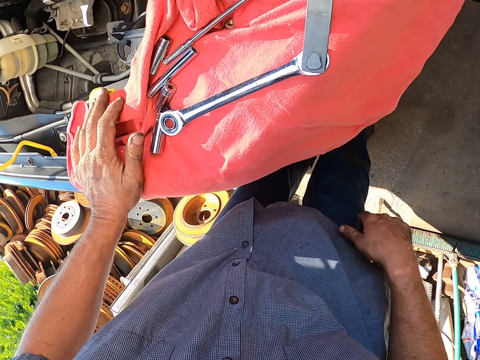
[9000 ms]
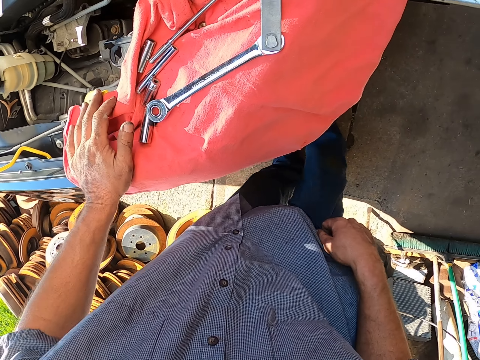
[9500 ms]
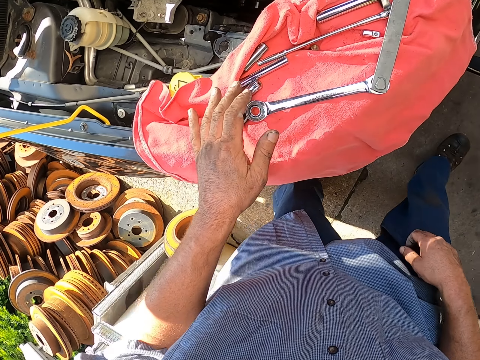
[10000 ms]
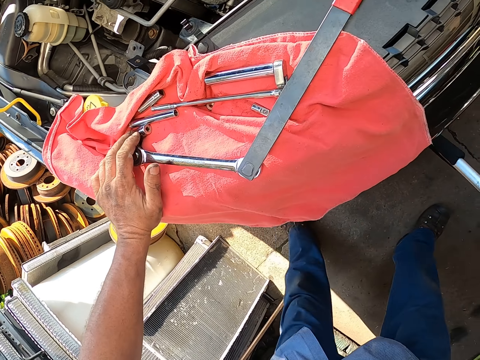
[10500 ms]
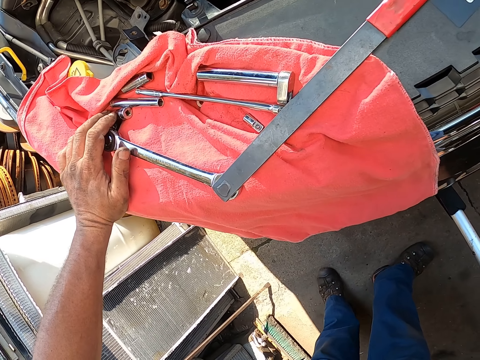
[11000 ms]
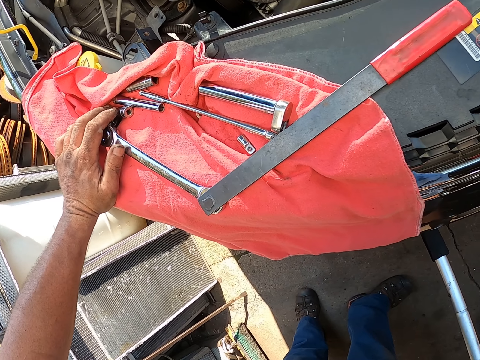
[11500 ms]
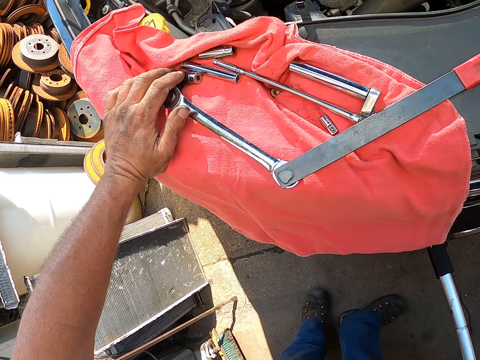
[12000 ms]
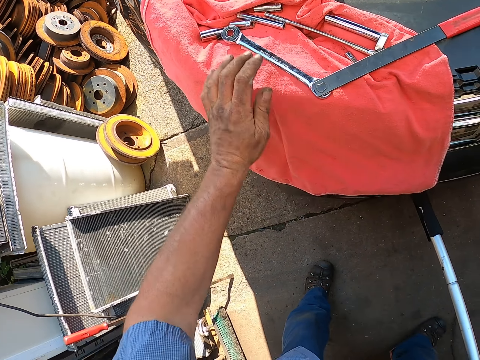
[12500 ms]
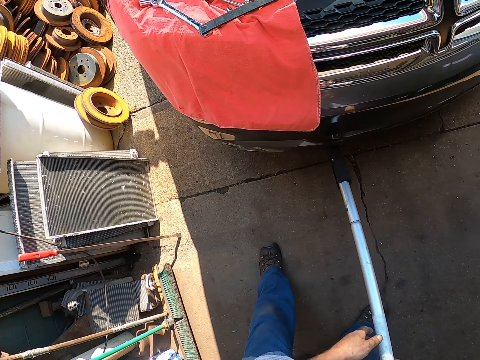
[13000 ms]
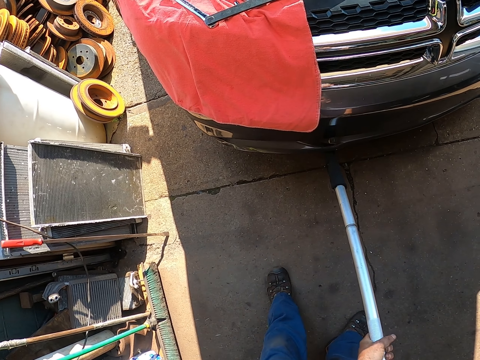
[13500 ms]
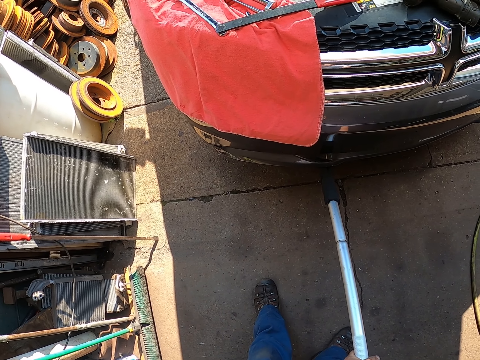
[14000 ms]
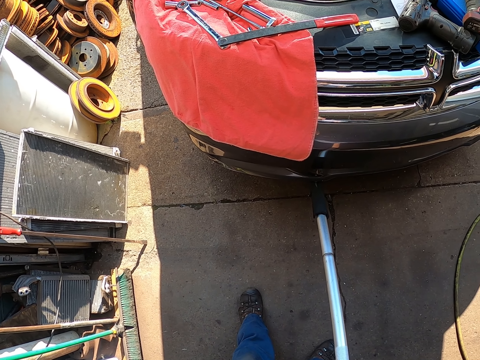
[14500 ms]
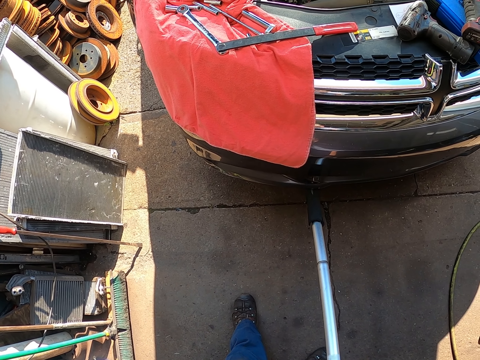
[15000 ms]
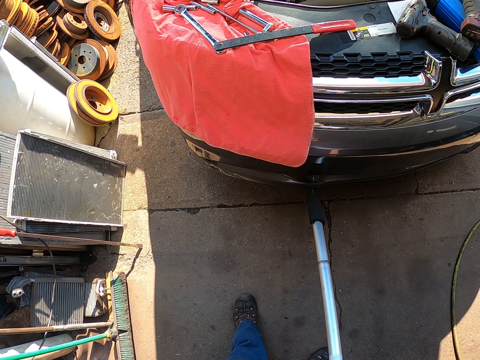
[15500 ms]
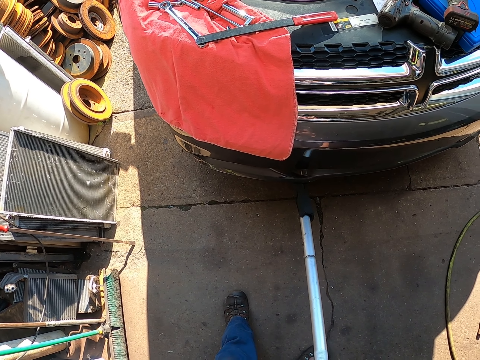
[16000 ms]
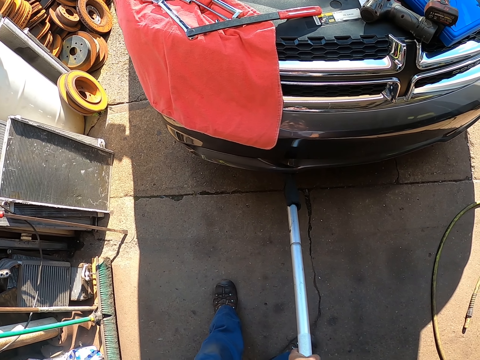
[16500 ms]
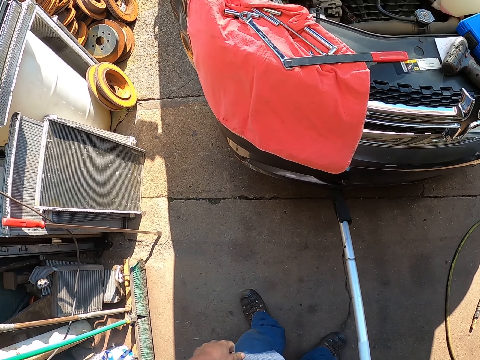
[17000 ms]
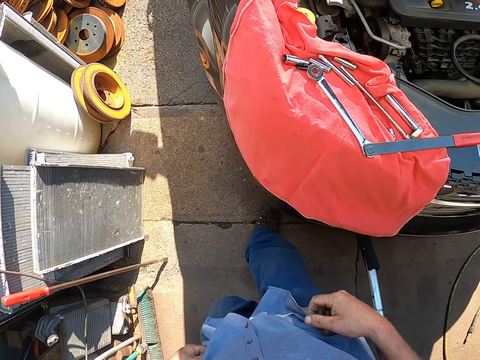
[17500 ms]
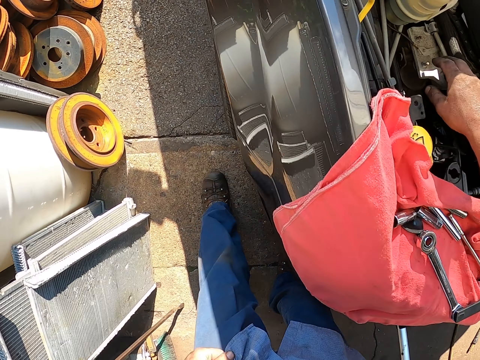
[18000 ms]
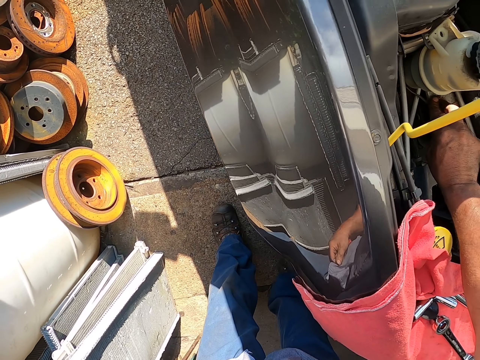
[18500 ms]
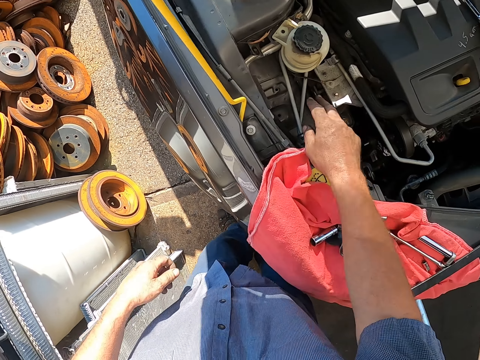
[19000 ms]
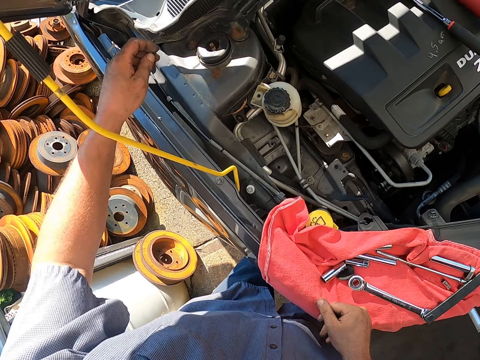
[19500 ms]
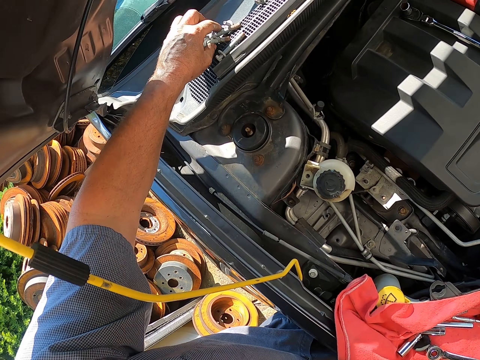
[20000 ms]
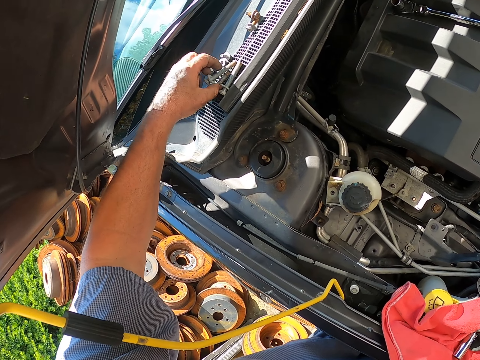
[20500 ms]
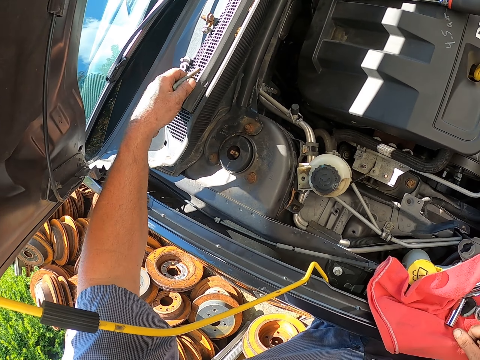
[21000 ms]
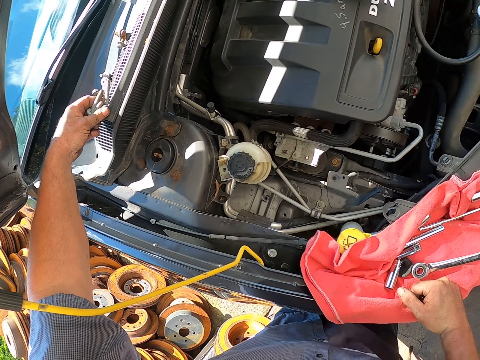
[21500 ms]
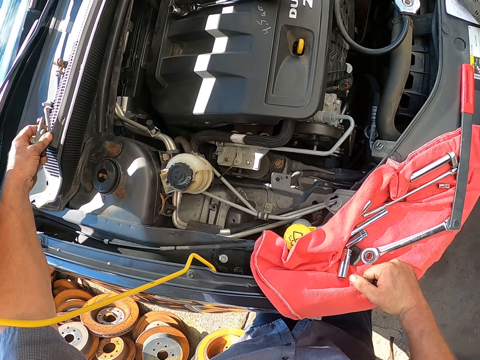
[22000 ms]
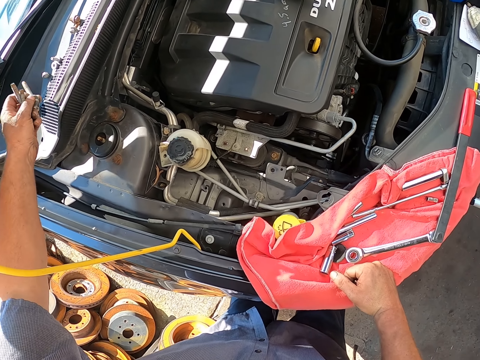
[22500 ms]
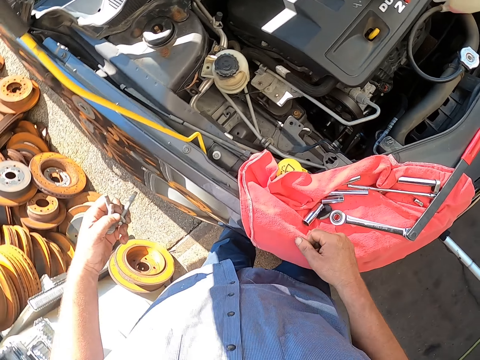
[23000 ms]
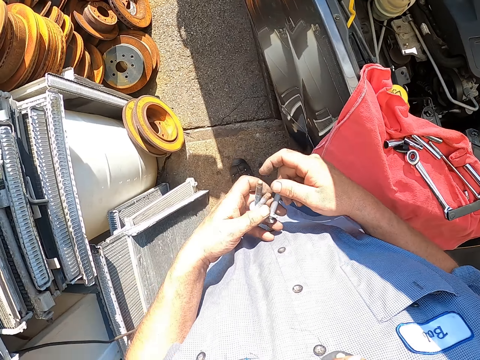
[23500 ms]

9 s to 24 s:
The camera wearer looks around. They touch something. They pull a metal rod. They walk. They touch the bonnet. They pick up the bolts or screws.

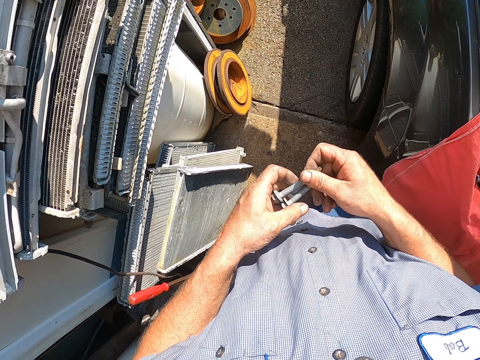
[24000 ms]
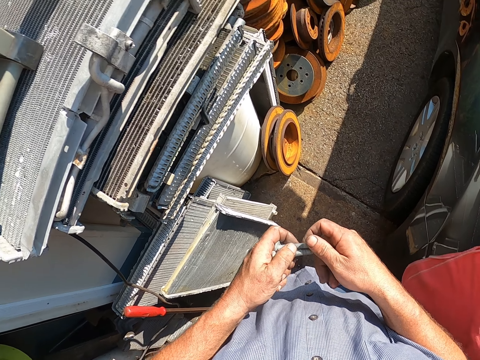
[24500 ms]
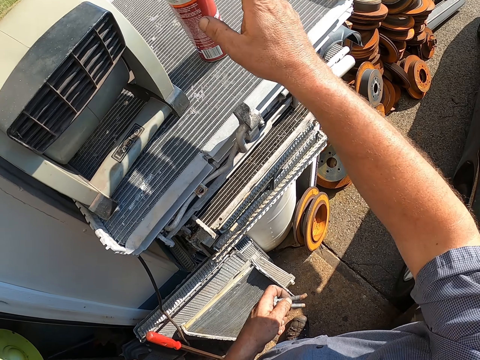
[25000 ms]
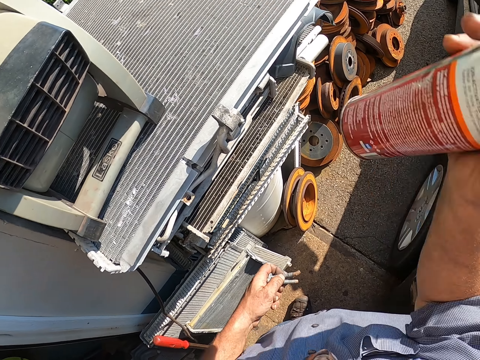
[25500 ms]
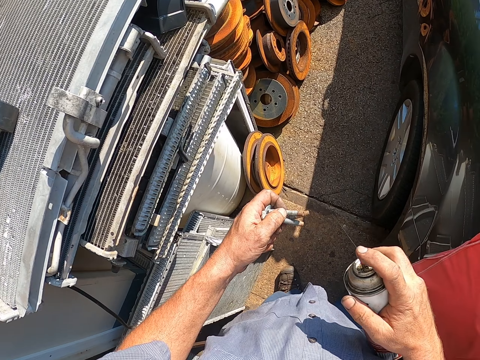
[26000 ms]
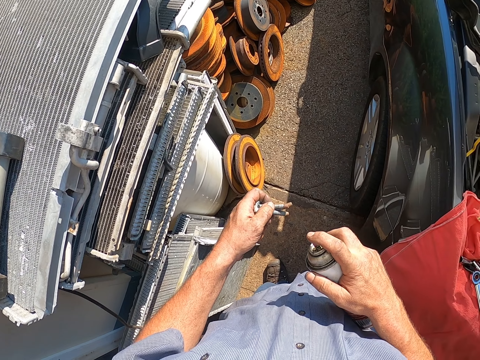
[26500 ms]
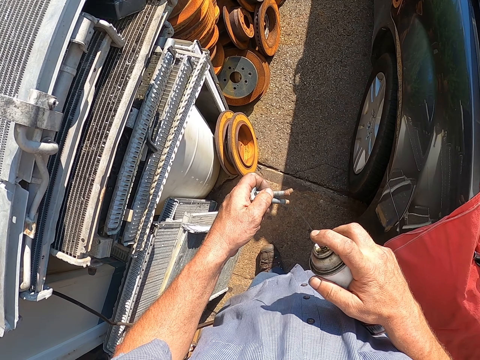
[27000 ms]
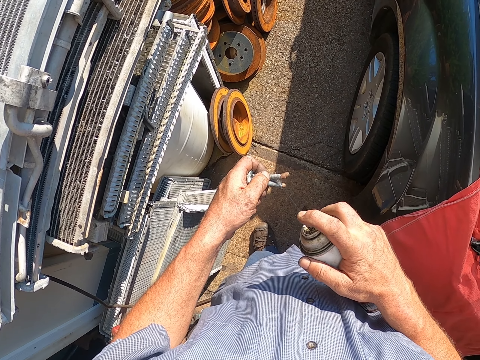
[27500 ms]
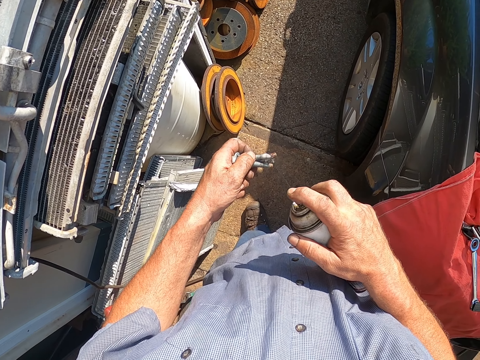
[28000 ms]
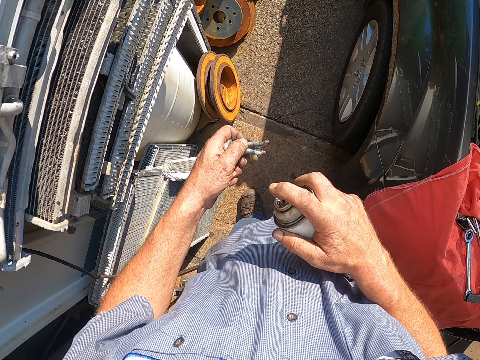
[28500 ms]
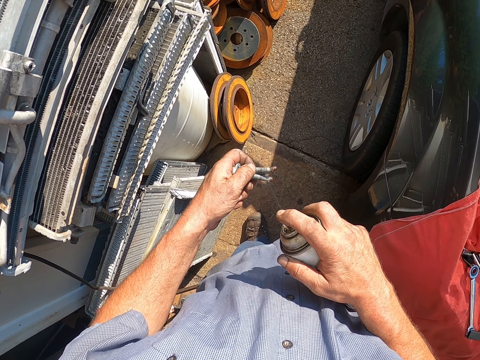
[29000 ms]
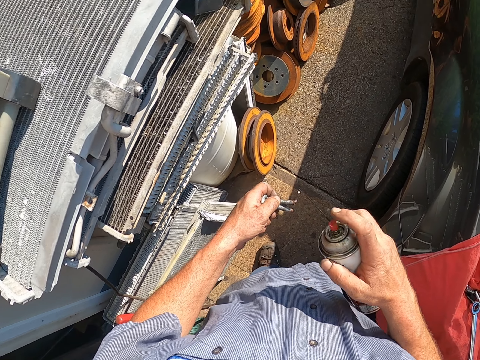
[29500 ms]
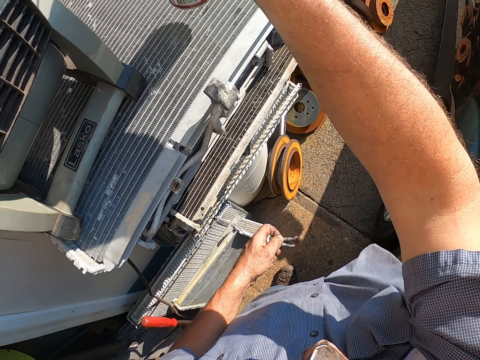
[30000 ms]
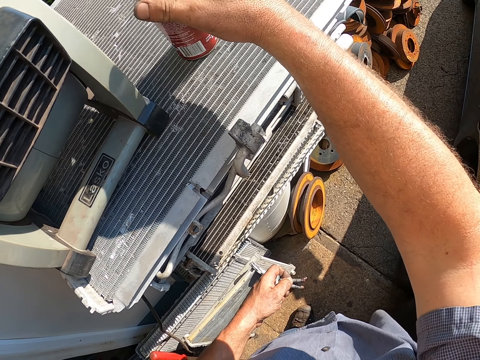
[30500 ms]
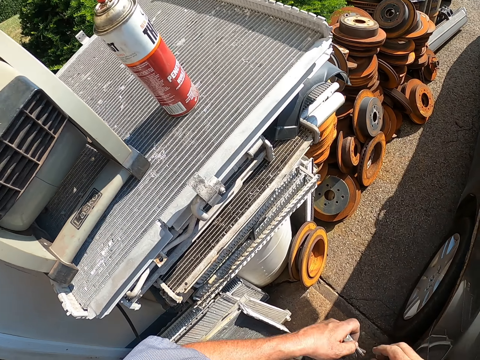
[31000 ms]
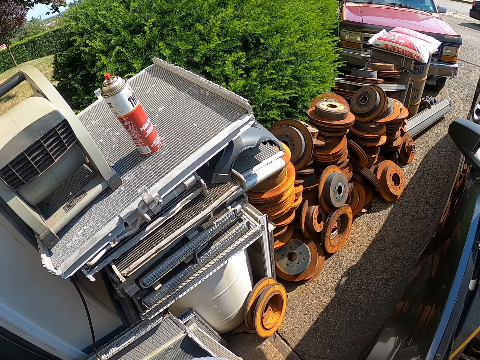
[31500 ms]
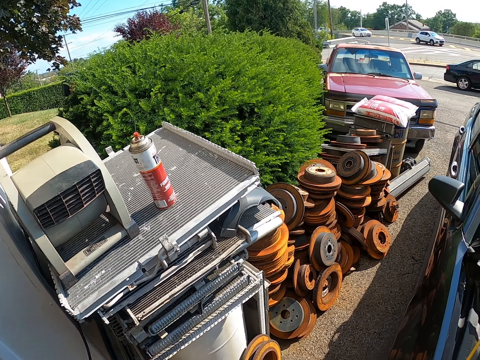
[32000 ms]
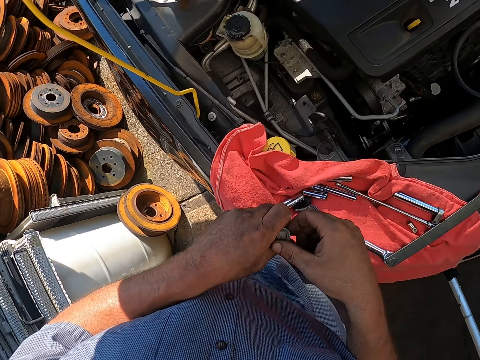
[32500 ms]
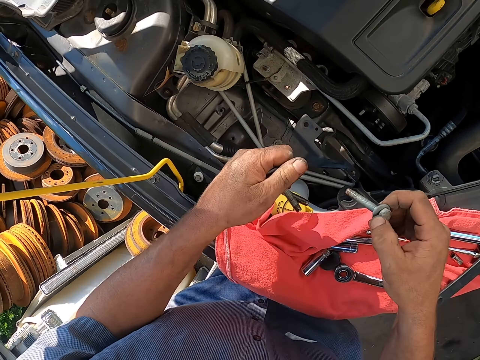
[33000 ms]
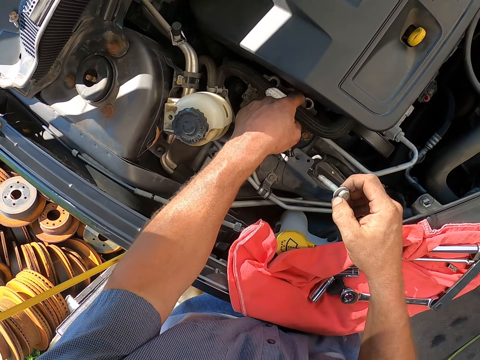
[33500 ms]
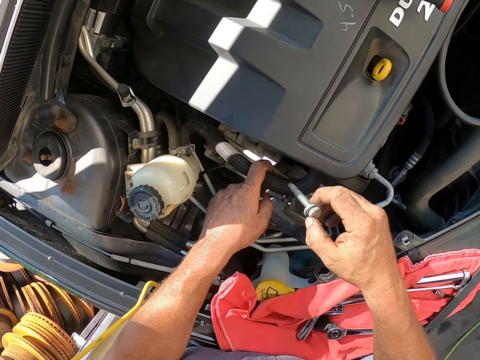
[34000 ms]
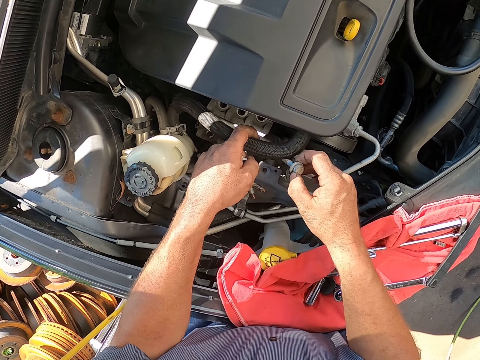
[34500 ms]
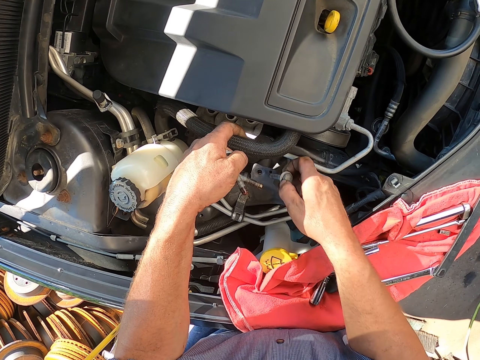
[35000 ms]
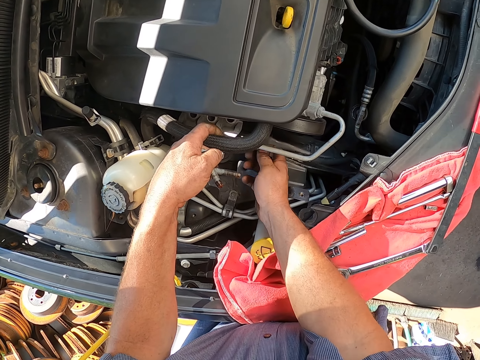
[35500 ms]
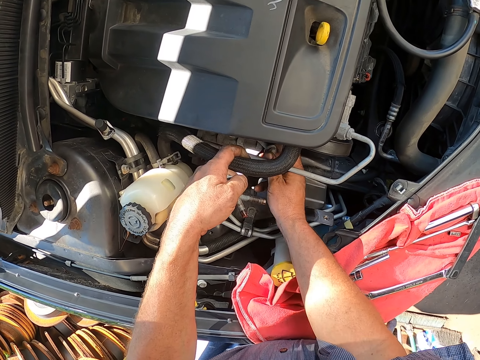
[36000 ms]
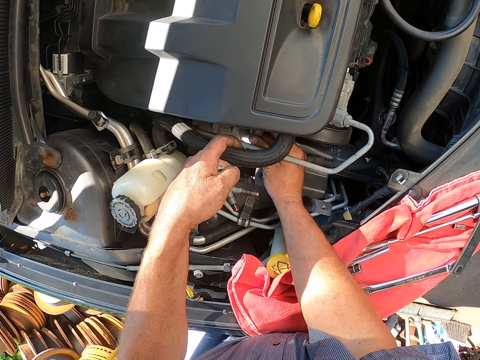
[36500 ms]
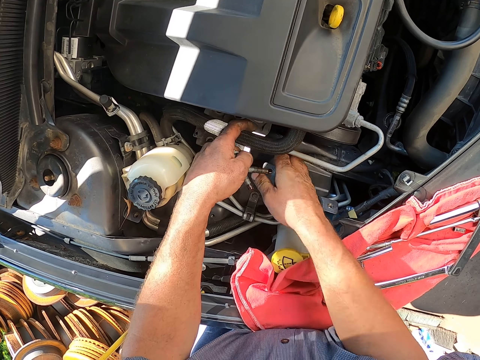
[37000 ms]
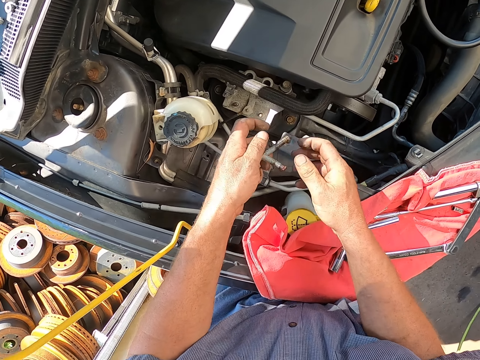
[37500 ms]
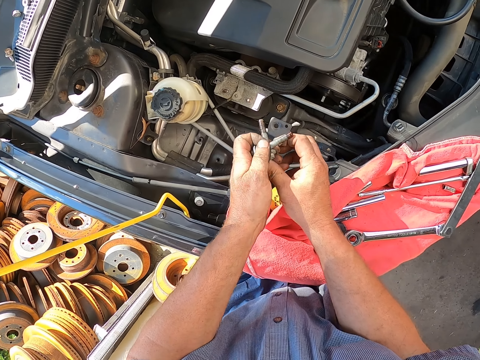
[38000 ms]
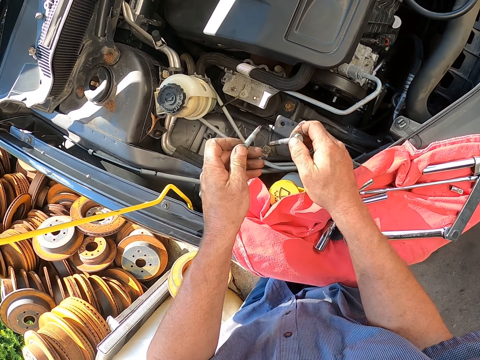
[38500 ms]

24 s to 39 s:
The camera wearer holds the bolts or screws. They pick up a spray. They spray the bolt. They put down the spray. They fix the screws in the bonnet. They pull a pipe. They insert the bolt.
